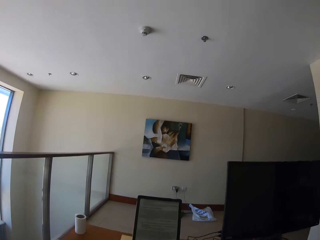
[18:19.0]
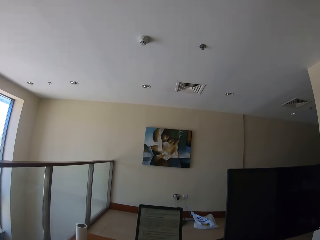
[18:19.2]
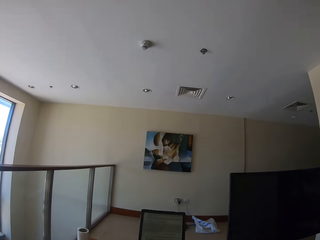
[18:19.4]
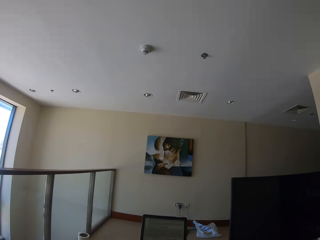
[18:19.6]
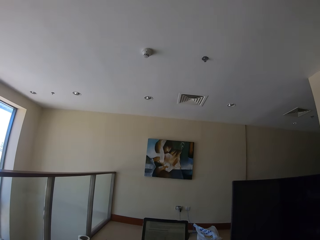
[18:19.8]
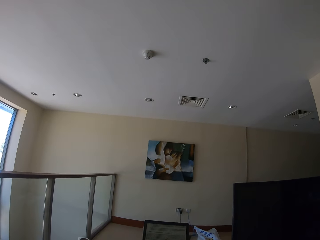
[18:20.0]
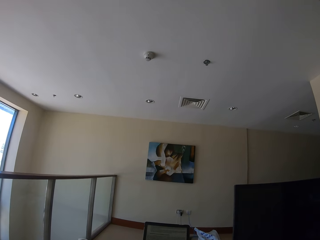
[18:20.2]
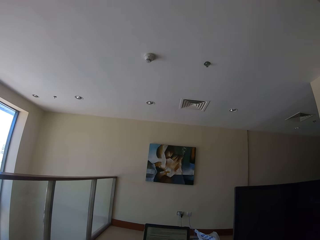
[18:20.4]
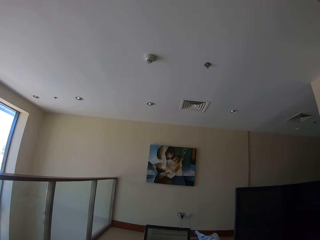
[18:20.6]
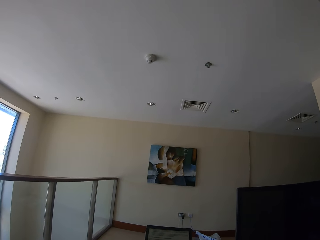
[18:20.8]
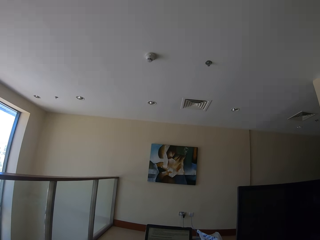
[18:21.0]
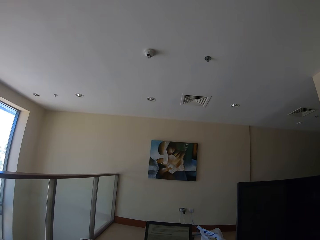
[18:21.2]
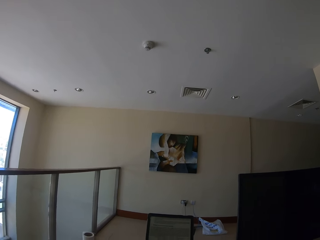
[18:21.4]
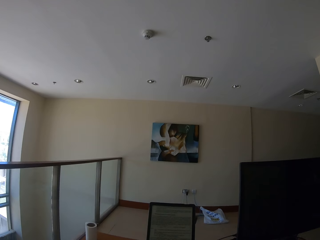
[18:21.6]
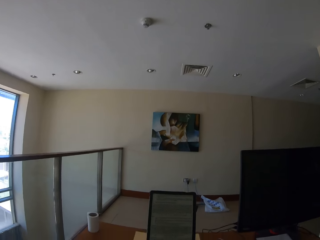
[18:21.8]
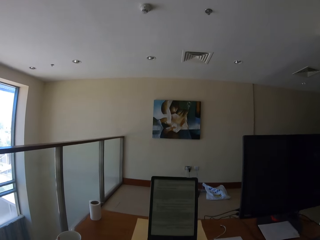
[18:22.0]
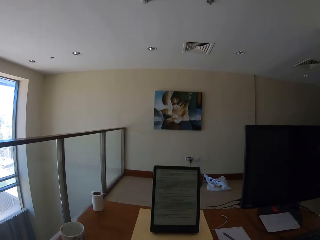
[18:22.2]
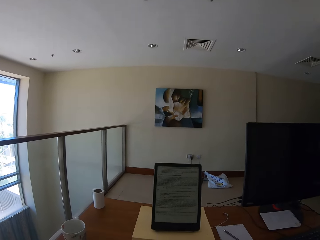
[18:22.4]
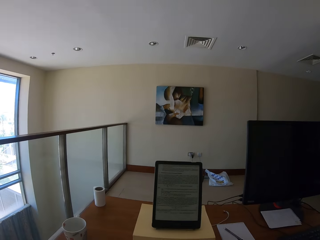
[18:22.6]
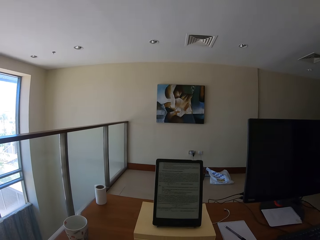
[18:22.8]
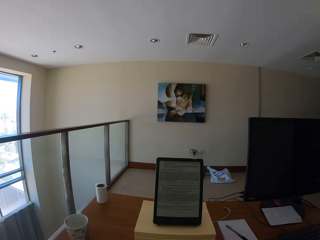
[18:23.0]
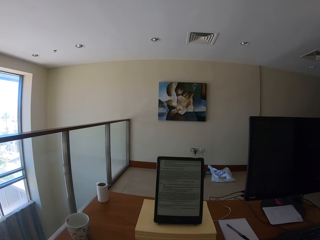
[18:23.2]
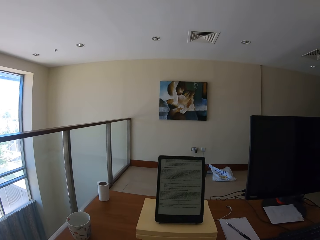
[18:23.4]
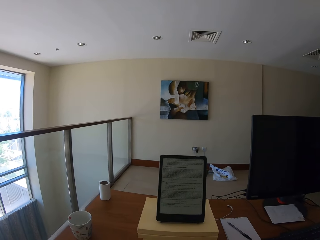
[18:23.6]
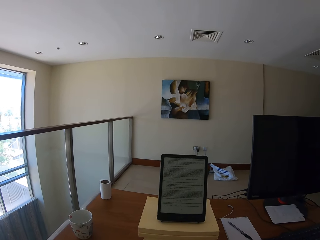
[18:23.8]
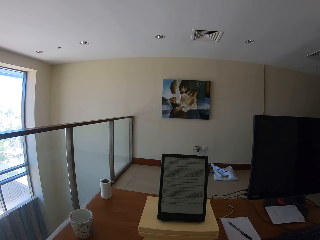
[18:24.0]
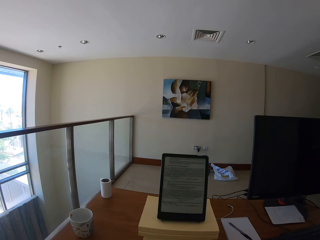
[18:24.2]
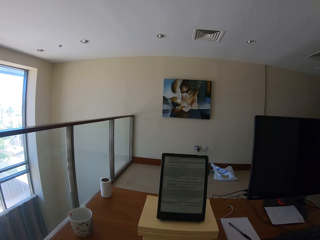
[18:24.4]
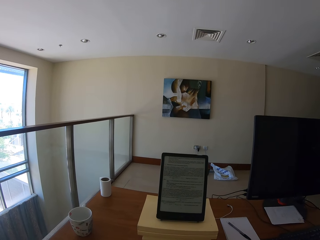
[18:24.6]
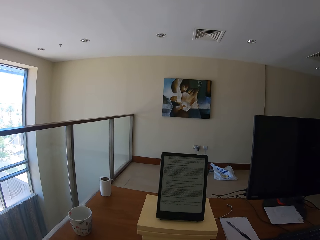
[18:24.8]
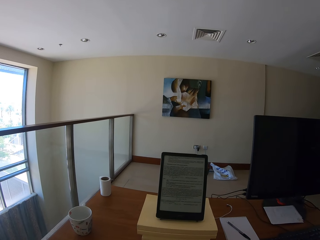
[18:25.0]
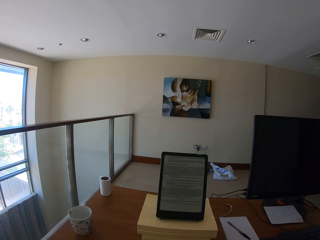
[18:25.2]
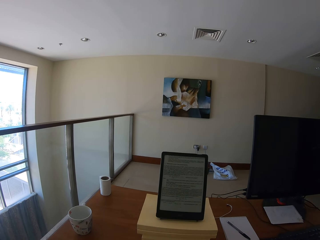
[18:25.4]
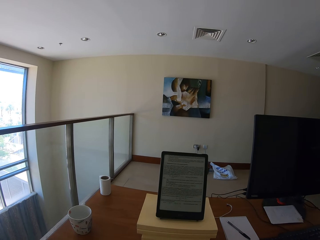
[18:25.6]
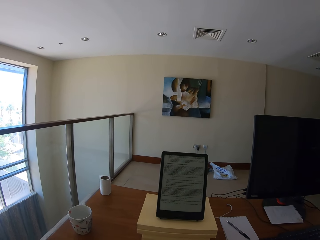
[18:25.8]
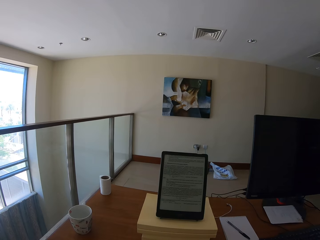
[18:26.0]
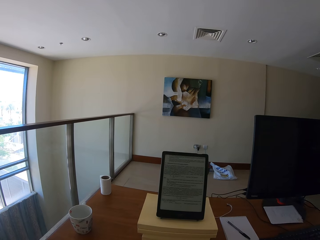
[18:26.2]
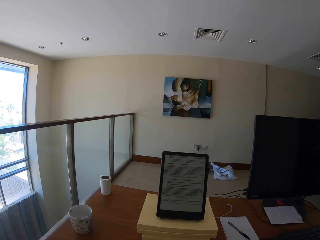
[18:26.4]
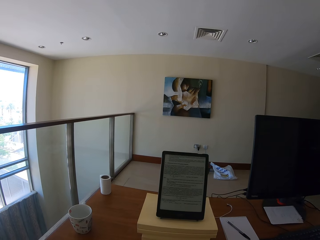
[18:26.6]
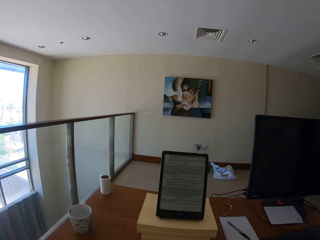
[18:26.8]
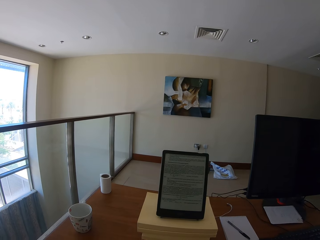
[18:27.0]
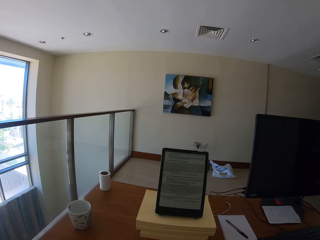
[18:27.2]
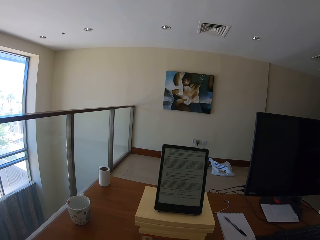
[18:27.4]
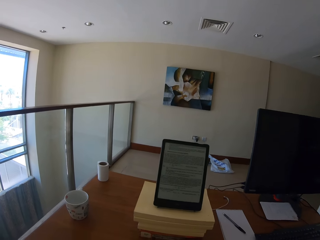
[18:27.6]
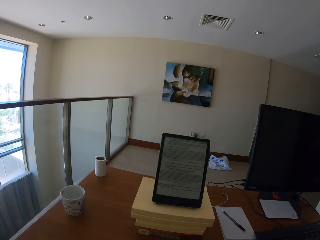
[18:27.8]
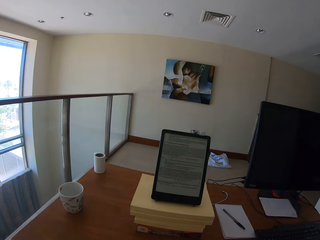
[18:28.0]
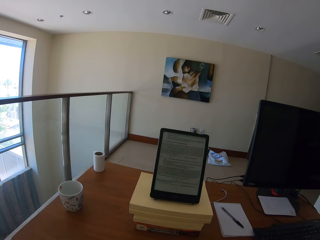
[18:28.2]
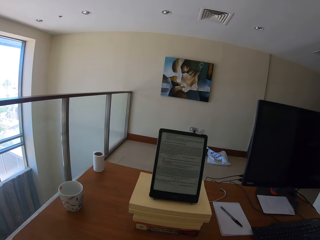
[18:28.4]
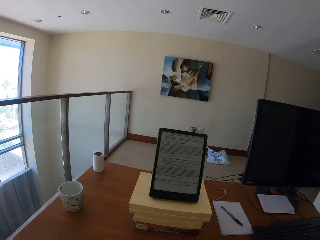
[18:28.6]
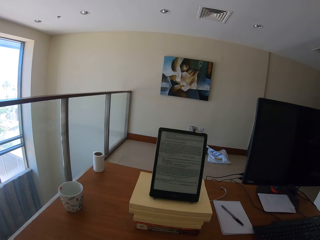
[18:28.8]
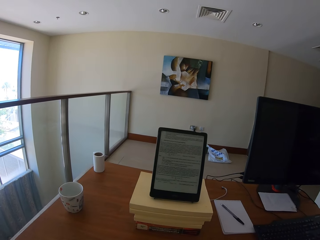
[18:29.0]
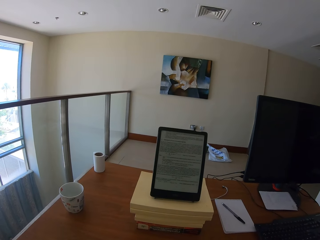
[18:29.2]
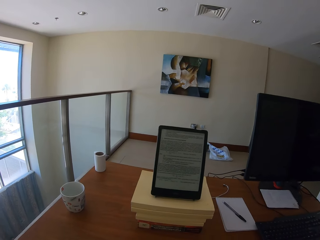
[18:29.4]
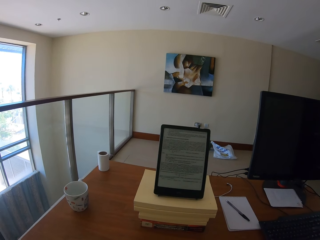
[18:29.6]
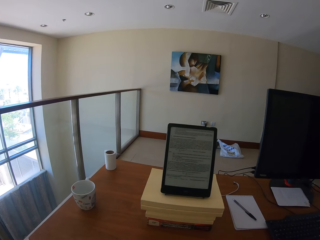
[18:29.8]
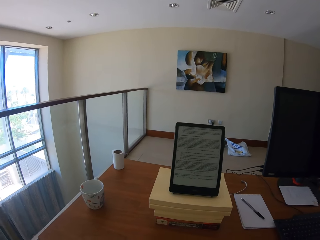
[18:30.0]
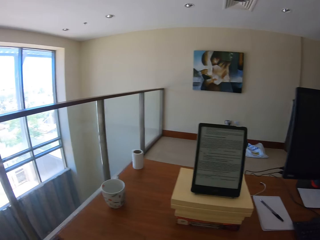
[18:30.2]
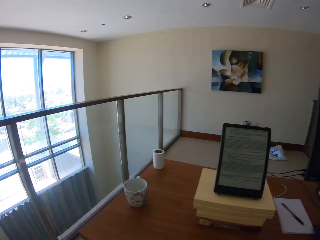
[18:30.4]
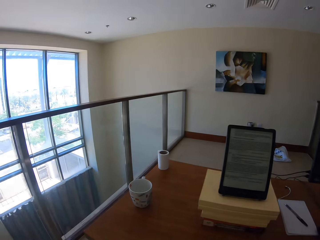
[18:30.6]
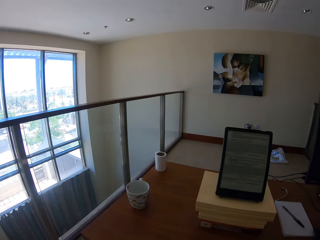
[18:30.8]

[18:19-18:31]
The camera wearer looks at the ceiling. They look at the iPad.

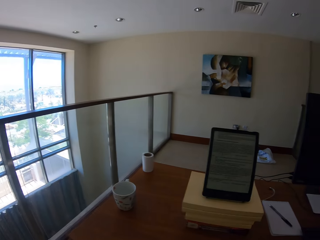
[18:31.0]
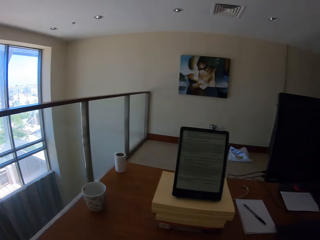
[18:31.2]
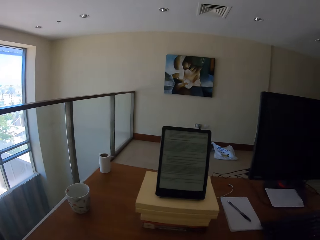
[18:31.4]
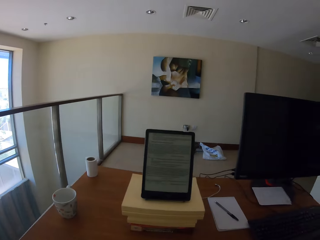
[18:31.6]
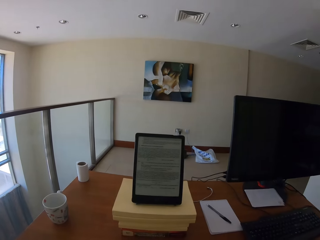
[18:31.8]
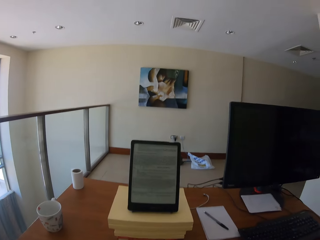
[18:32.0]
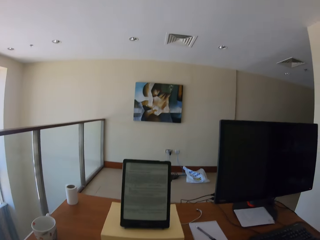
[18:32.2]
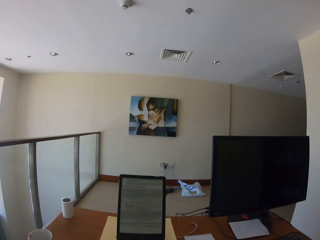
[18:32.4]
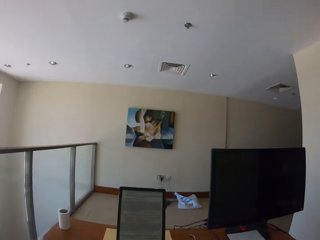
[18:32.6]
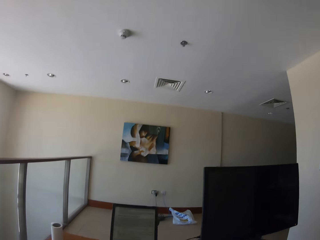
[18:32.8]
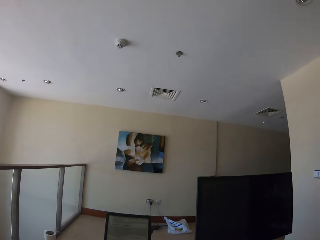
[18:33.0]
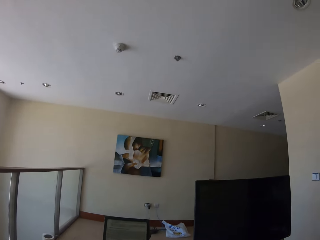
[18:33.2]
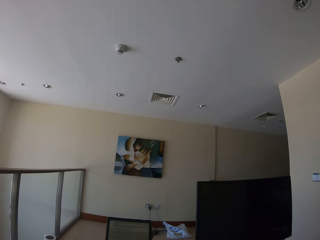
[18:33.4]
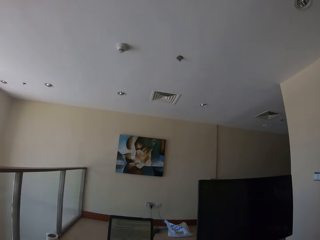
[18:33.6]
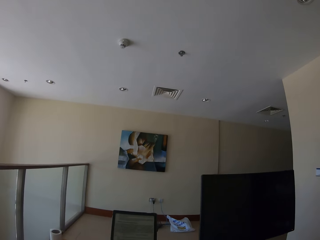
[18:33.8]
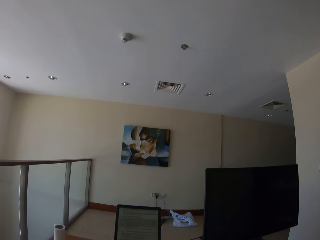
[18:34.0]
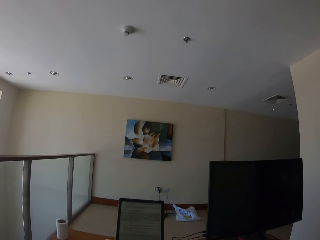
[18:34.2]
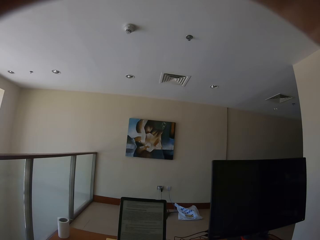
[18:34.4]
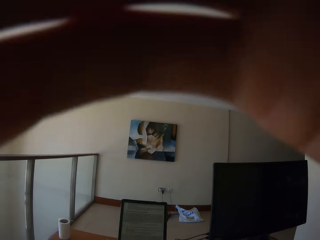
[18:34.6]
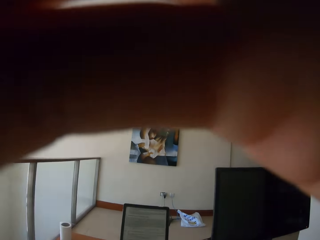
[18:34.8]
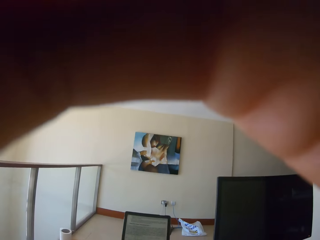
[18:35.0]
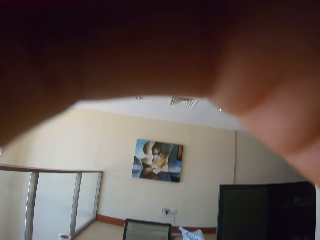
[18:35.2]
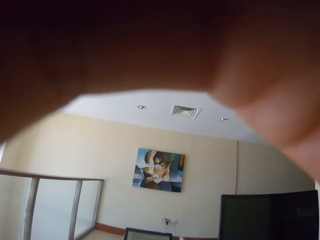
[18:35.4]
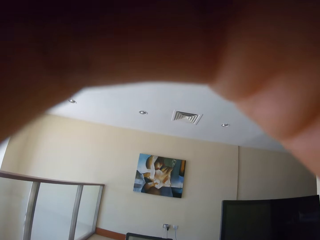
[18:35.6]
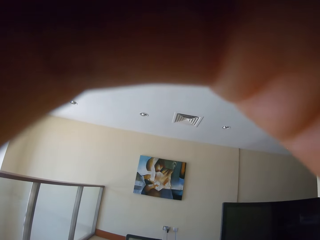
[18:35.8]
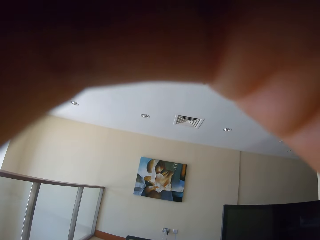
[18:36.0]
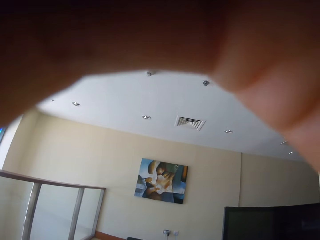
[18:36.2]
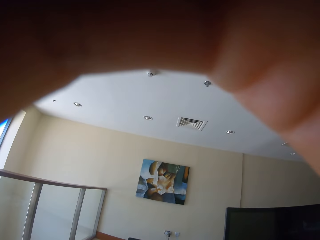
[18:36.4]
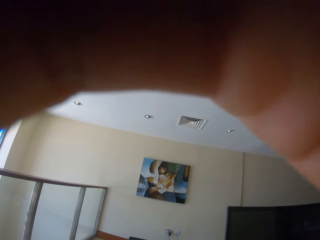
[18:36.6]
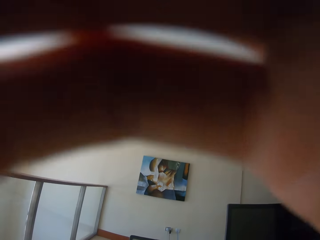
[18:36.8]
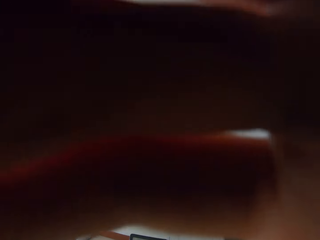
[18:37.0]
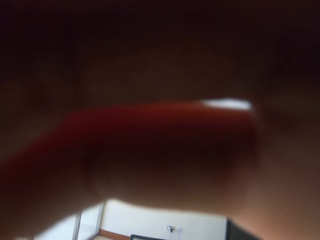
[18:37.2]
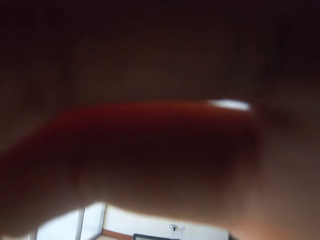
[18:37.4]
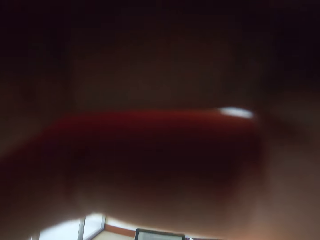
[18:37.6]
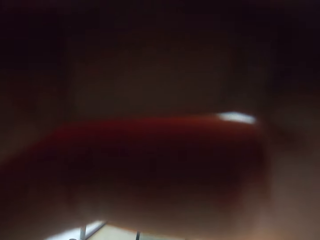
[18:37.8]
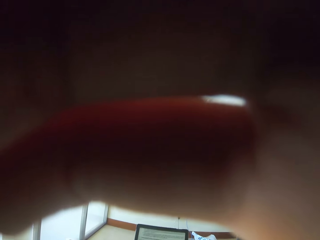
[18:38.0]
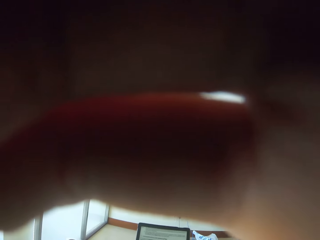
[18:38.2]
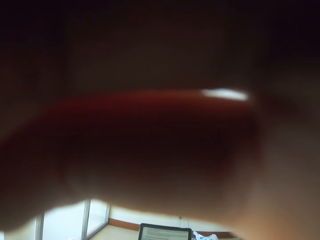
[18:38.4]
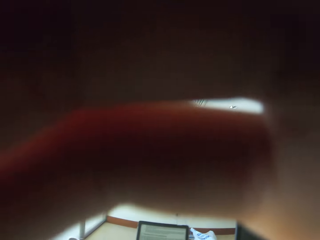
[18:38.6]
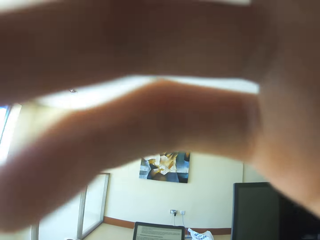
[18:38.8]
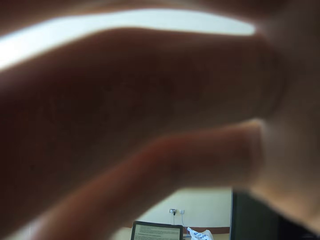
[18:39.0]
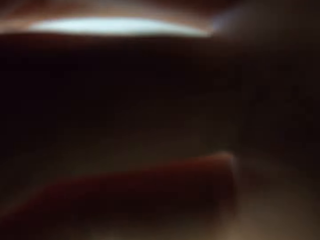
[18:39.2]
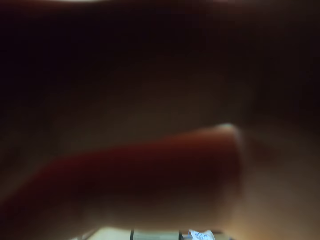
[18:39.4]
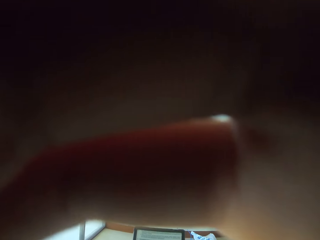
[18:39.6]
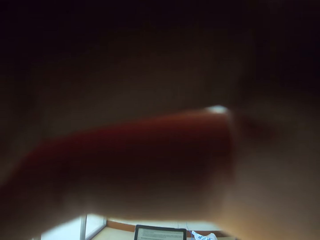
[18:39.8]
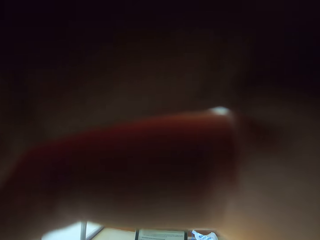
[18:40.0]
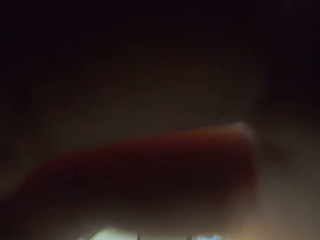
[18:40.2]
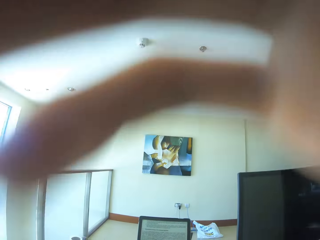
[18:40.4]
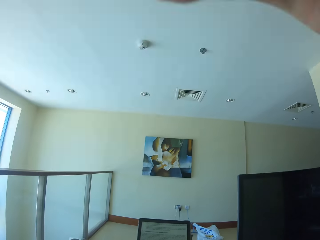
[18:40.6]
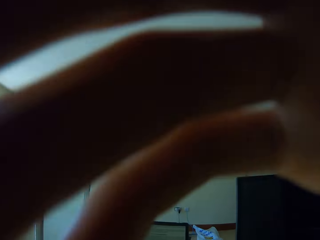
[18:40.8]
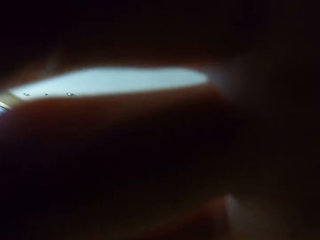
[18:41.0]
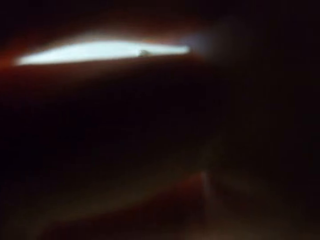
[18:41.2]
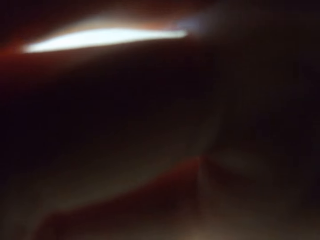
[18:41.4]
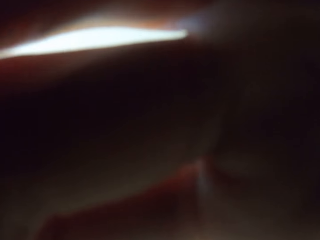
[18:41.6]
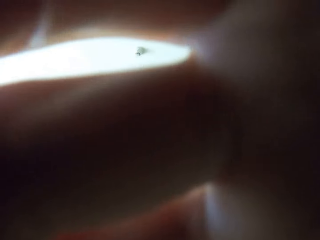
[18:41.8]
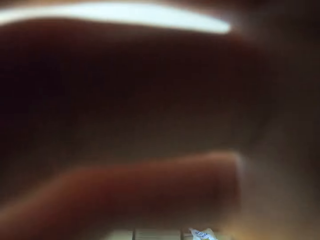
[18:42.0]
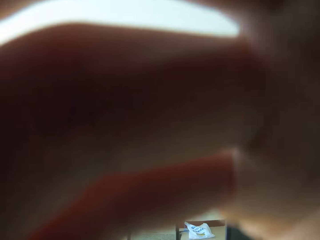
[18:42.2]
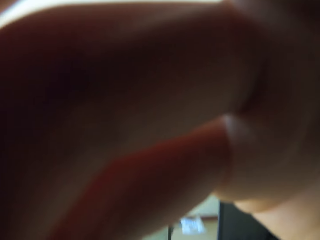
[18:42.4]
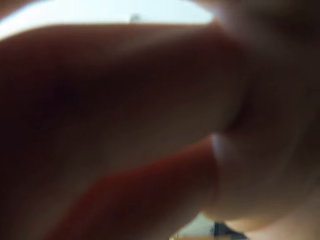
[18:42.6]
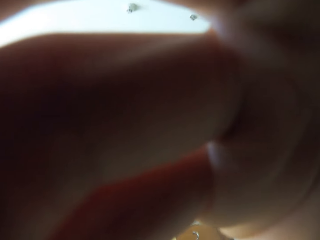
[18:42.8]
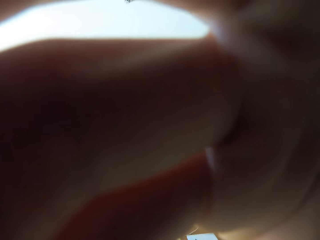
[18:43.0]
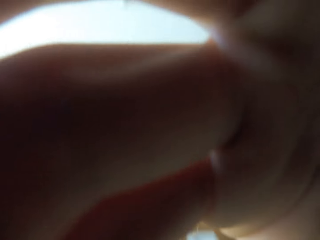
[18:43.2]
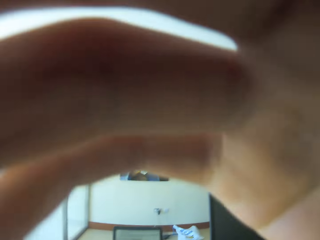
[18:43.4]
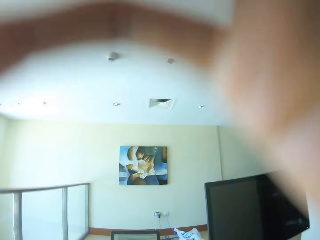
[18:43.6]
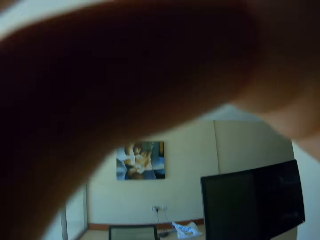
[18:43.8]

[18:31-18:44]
The camera wearer adjusts the camera. They put a hand on their face.
